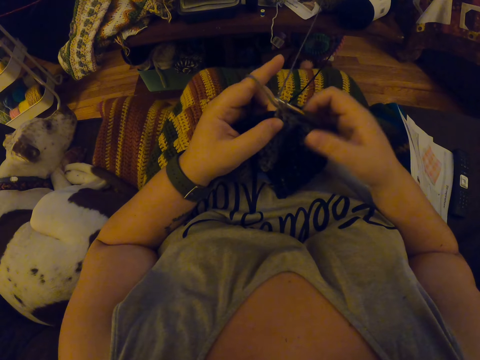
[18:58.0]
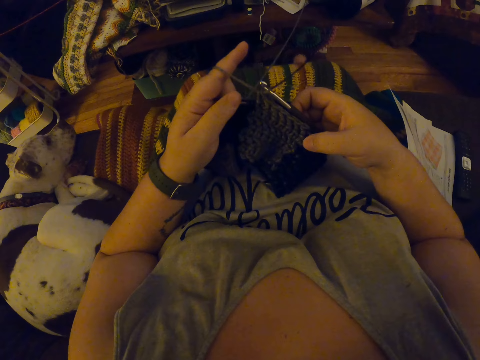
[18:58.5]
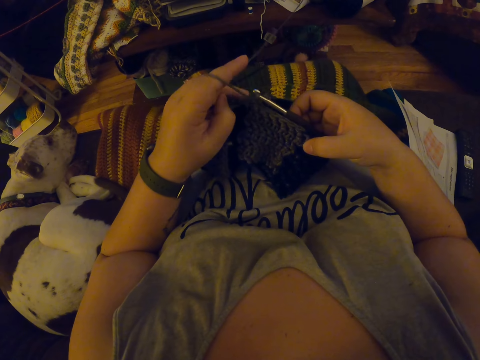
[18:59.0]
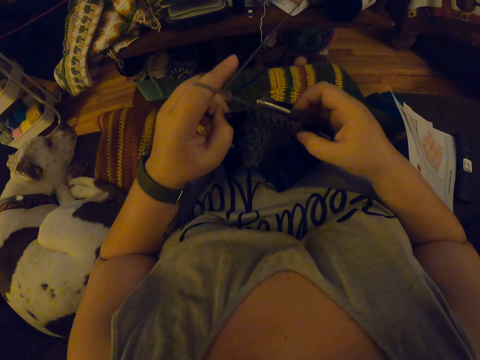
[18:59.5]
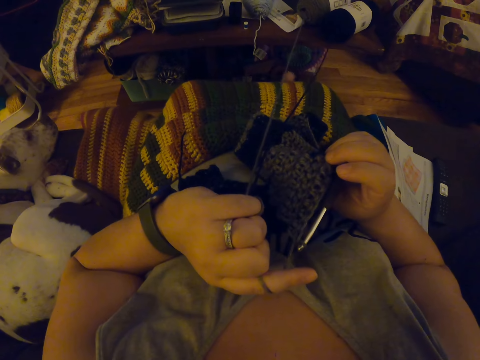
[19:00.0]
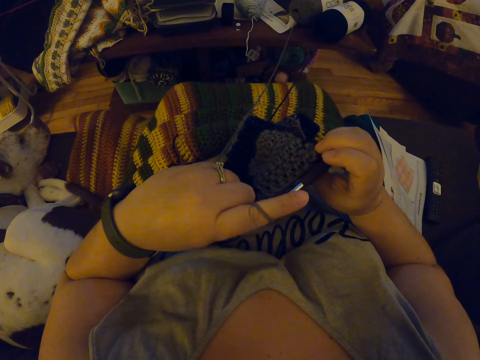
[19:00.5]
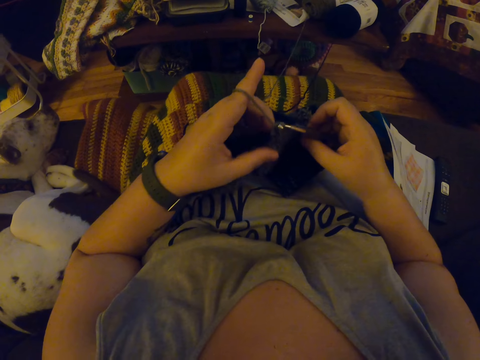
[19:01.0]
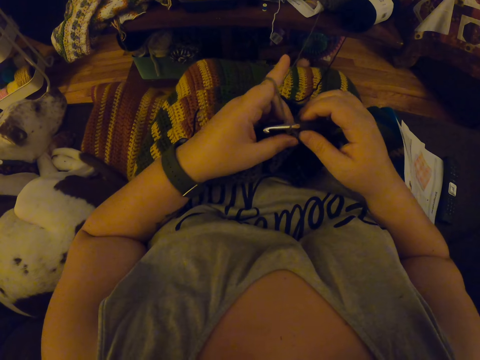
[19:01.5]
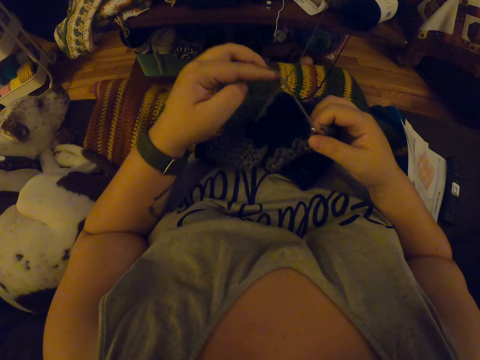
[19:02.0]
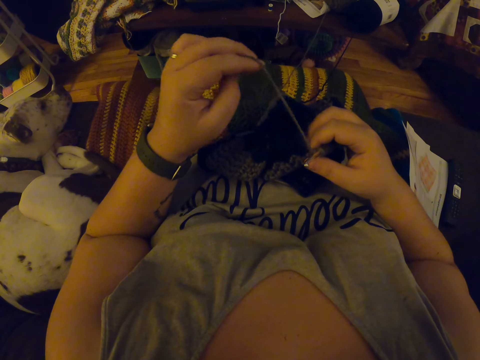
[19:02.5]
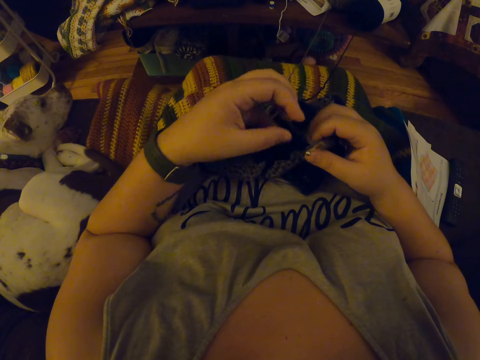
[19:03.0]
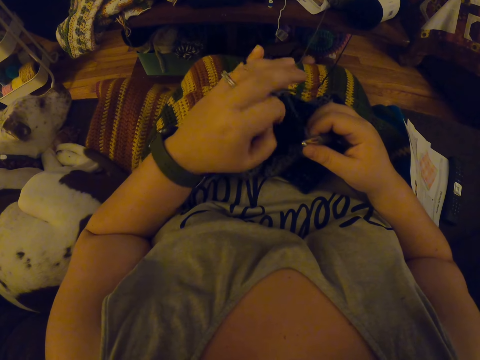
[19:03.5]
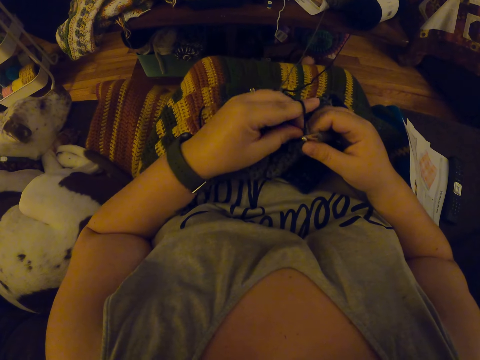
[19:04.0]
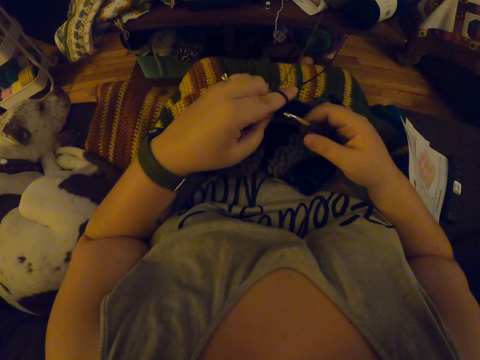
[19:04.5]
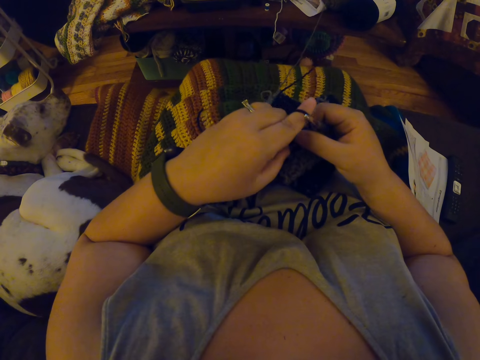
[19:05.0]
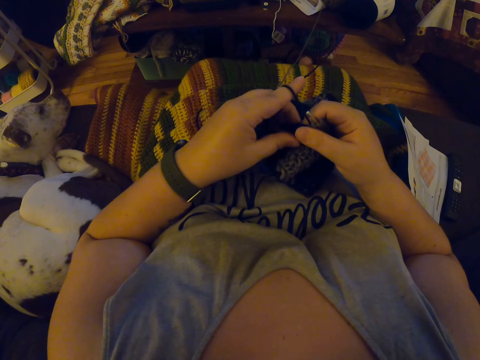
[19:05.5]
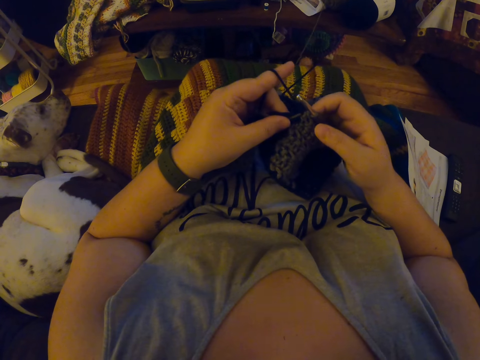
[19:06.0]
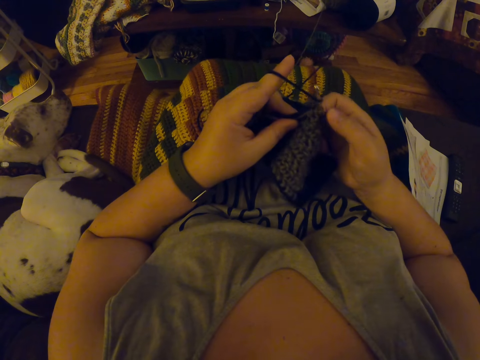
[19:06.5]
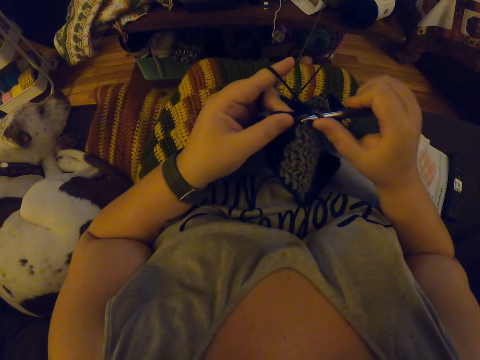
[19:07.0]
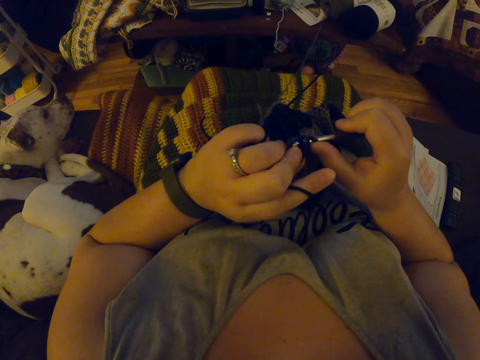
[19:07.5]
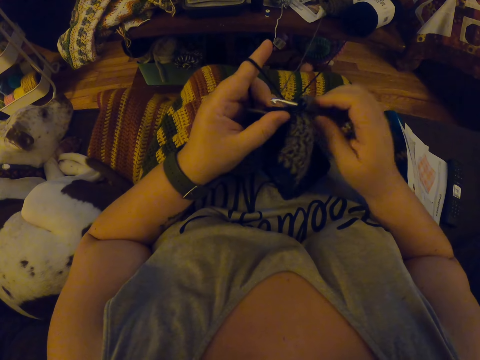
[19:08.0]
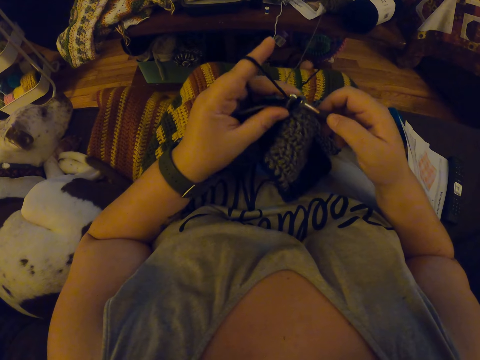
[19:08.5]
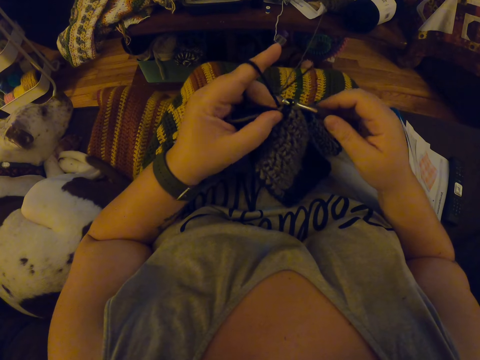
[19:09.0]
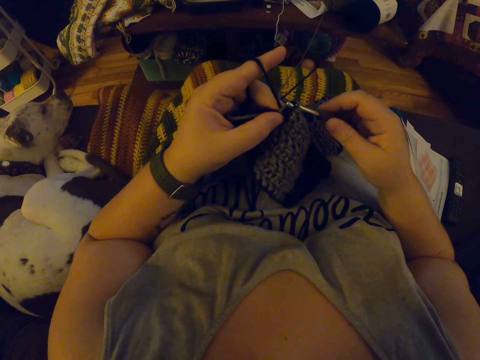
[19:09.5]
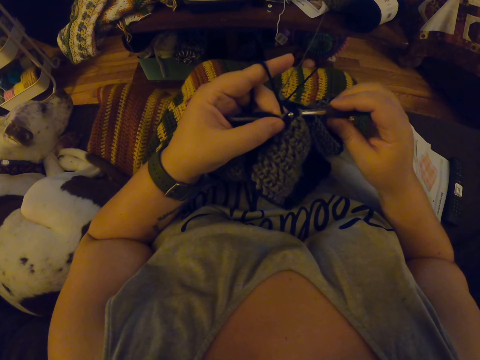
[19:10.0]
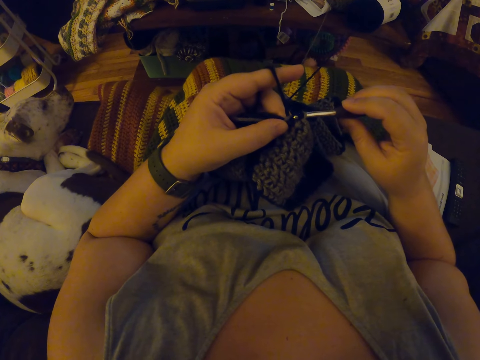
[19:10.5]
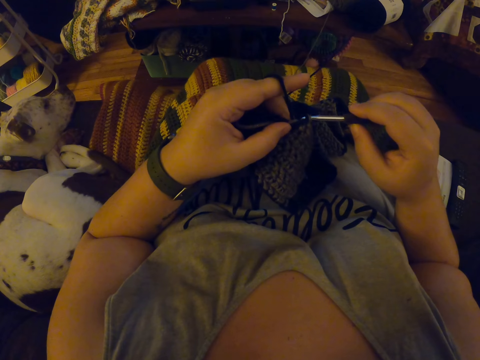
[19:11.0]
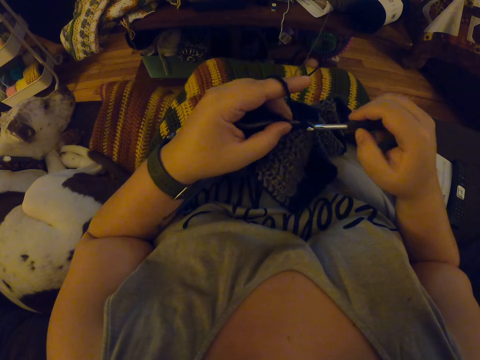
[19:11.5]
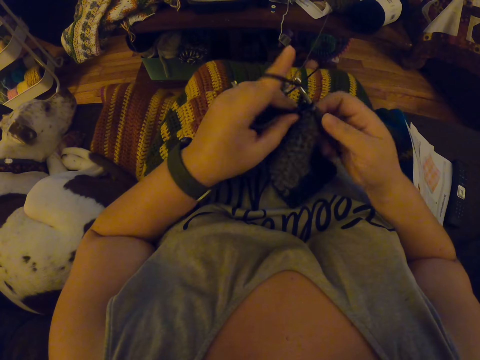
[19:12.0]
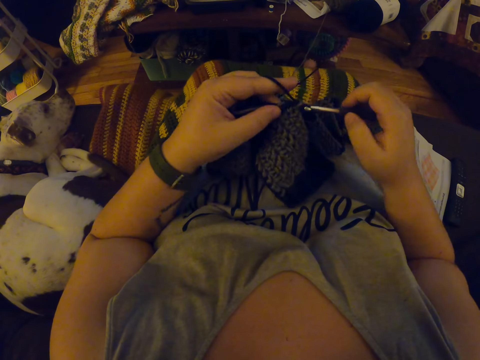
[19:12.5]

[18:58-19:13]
The camera wearer stretches the fabric. They examine the yarn. They turn the fabric. They stretch the thread. They adjust the yarn. They crochet with the yarn.

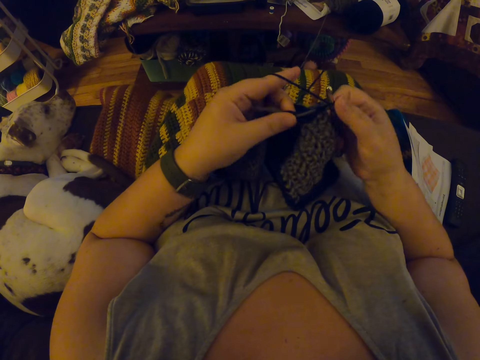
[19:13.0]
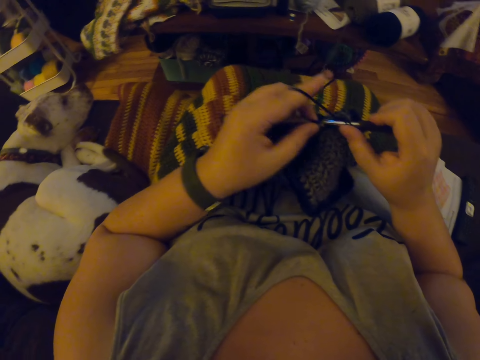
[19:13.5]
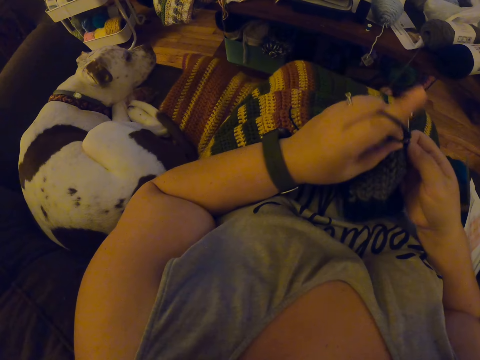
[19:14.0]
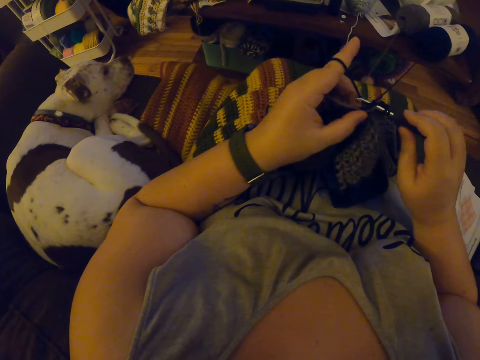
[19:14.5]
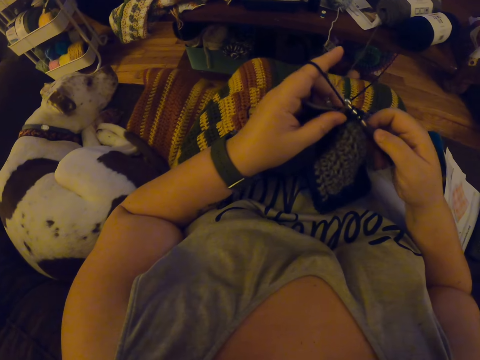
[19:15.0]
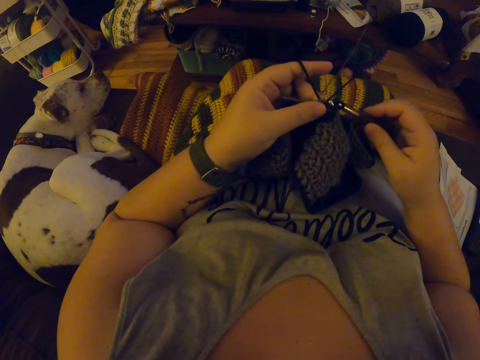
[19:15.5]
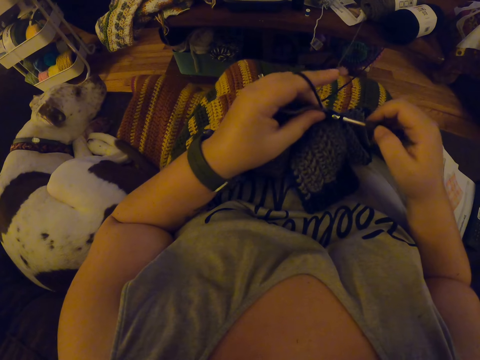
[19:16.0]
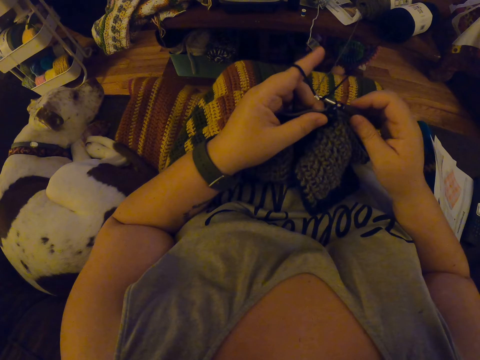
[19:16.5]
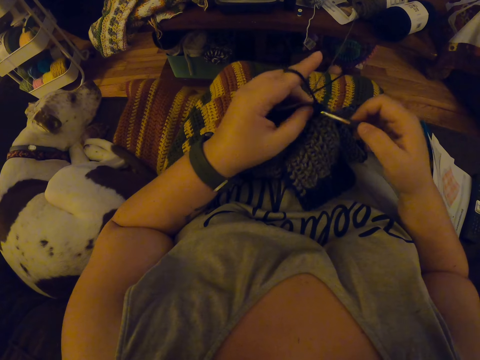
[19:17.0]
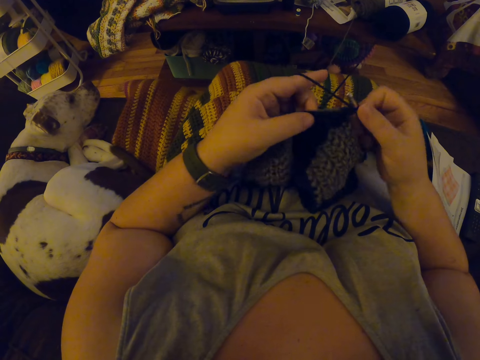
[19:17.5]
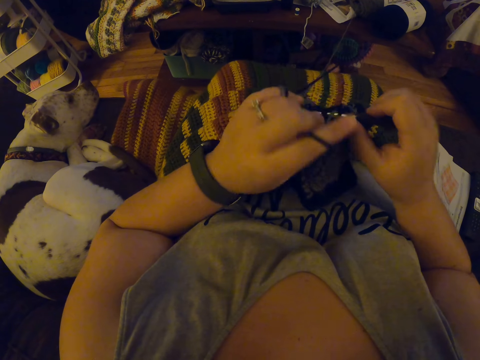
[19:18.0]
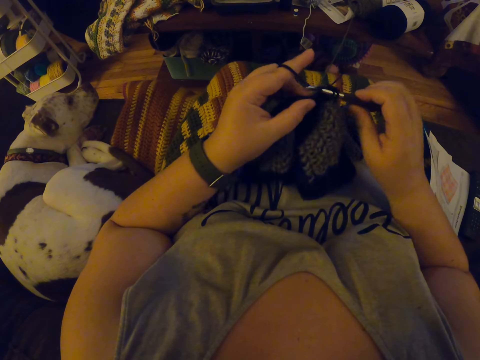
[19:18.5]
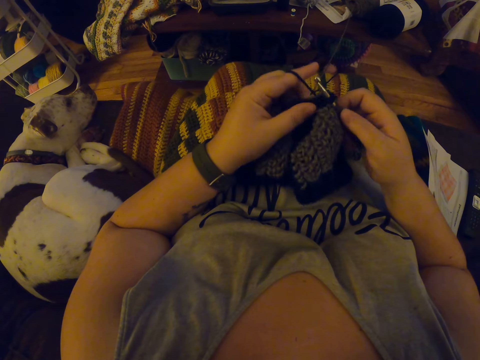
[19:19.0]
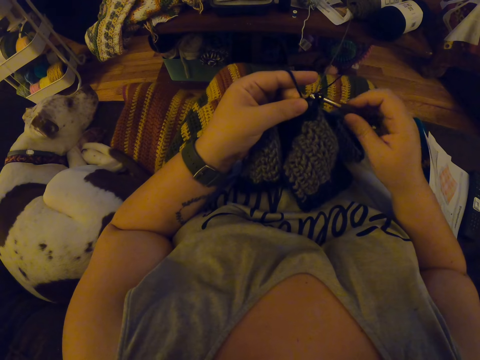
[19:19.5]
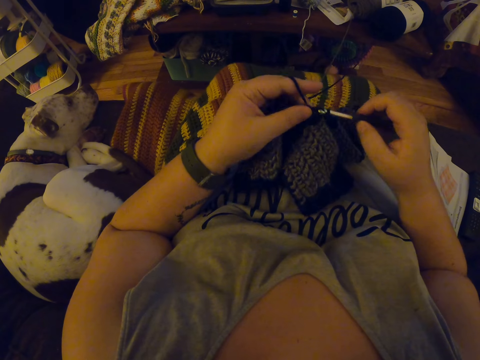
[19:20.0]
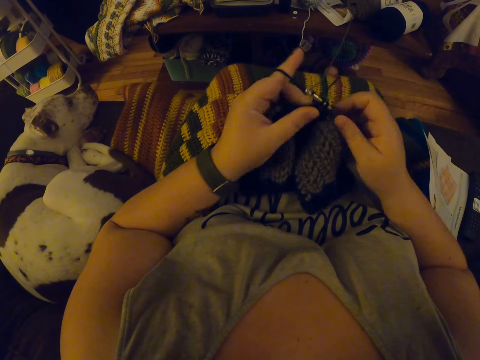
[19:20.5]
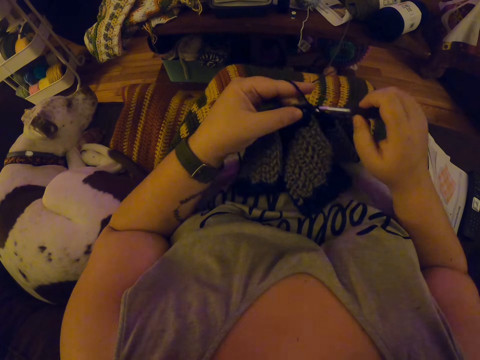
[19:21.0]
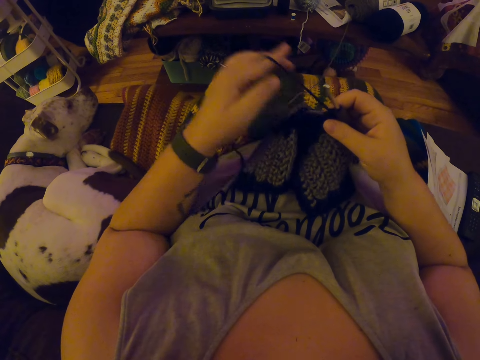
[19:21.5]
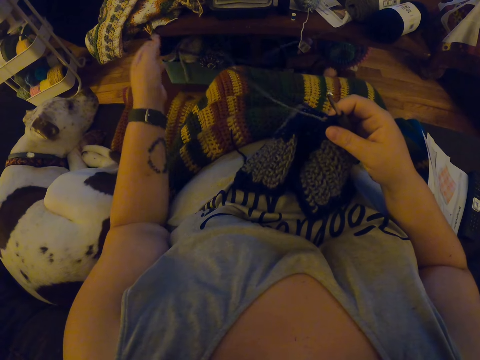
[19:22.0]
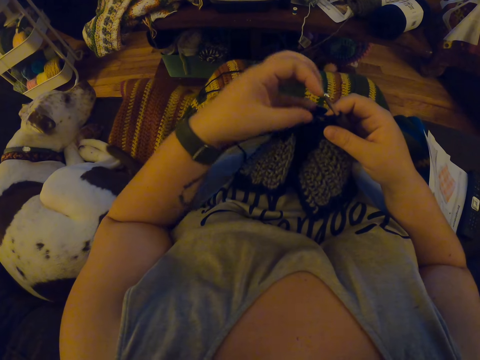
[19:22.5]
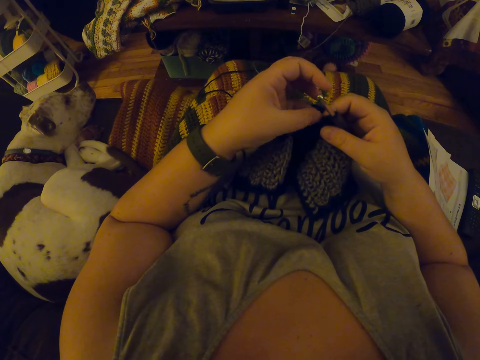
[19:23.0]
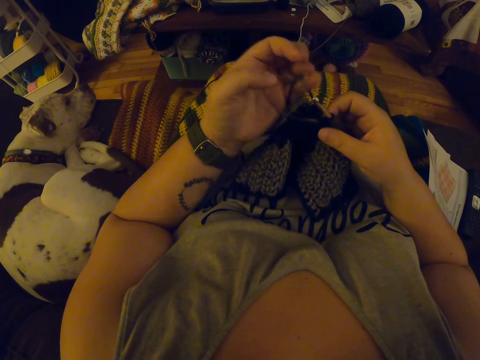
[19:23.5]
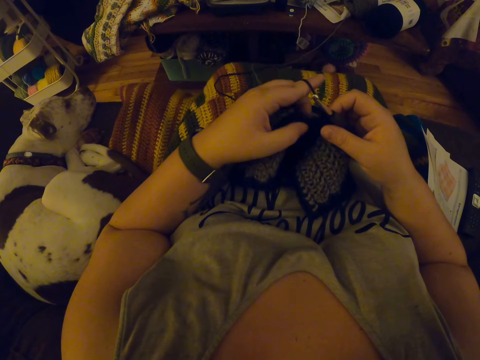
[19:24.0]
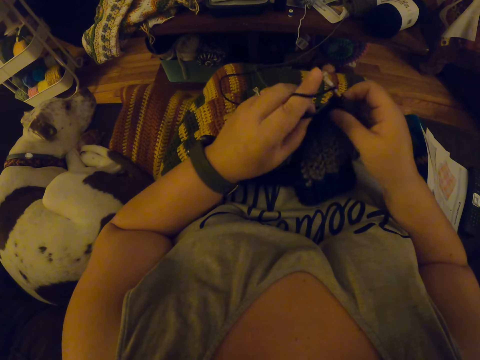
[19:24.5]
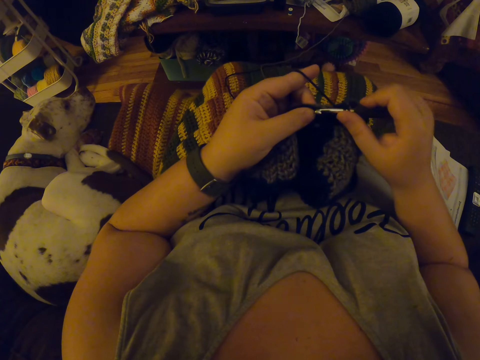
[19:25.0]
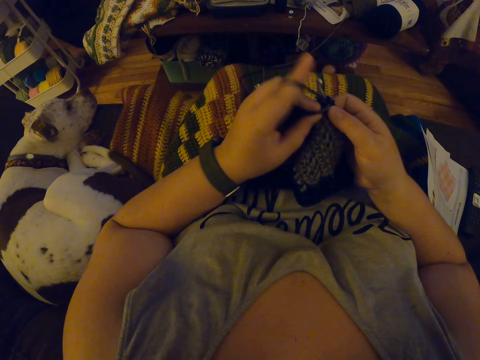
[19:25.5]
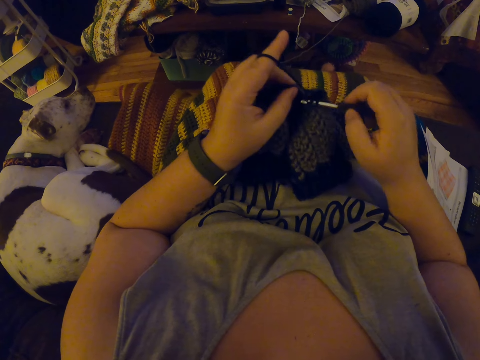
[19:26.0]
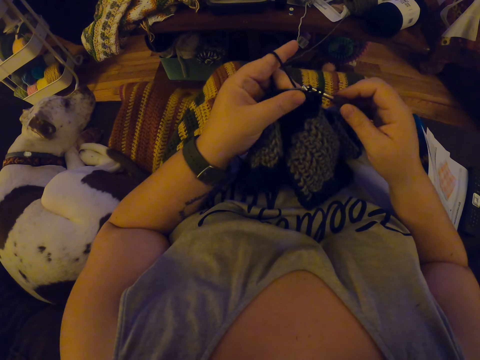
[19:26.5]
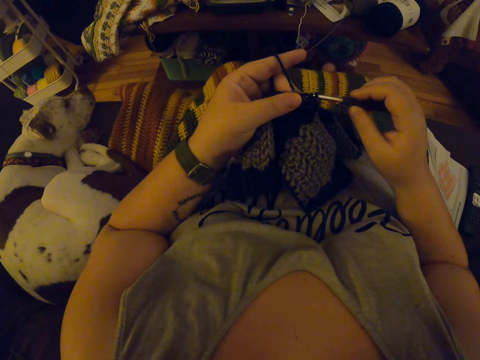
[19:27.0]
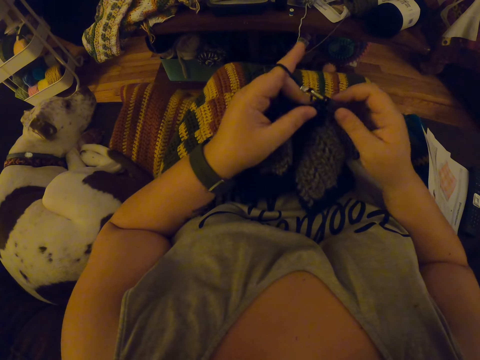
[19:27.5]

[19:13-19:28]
The camera wearer pulls the yarn. She stretches the thread. She folds the thread around her finger. She crochets with the yarn.
